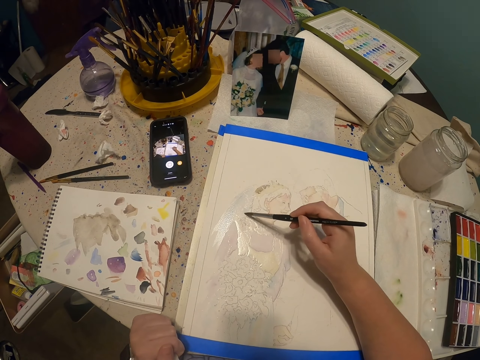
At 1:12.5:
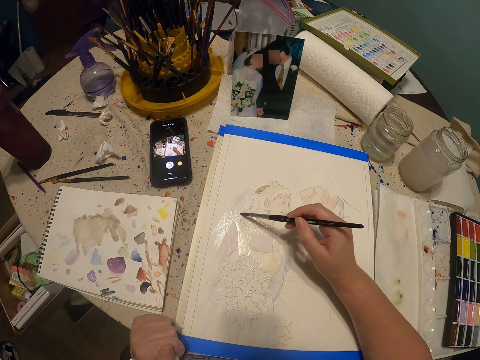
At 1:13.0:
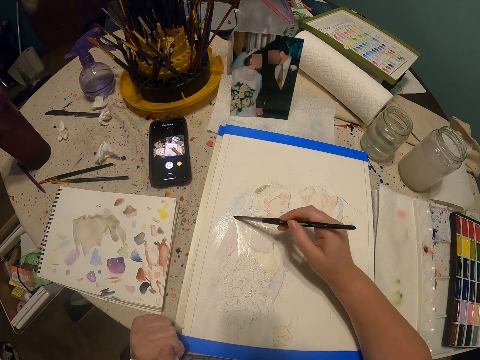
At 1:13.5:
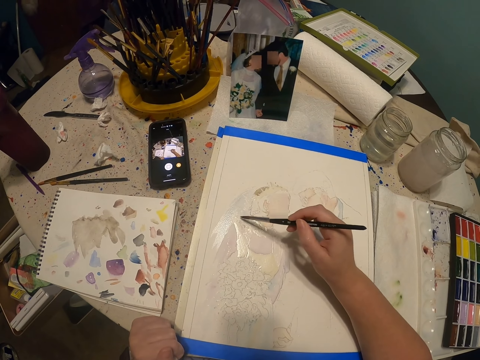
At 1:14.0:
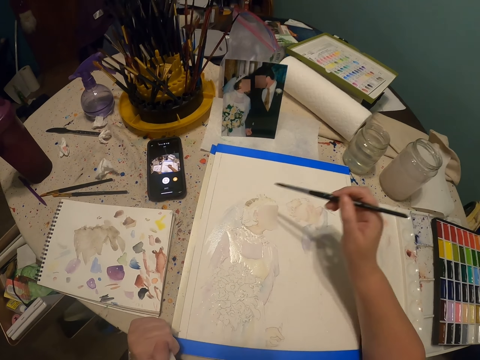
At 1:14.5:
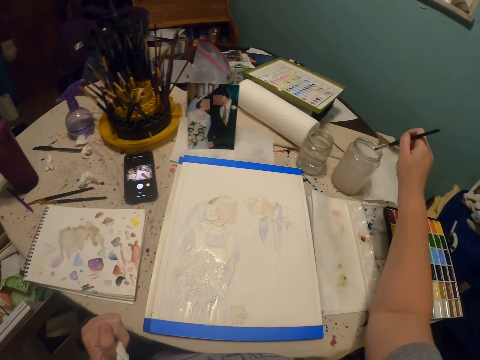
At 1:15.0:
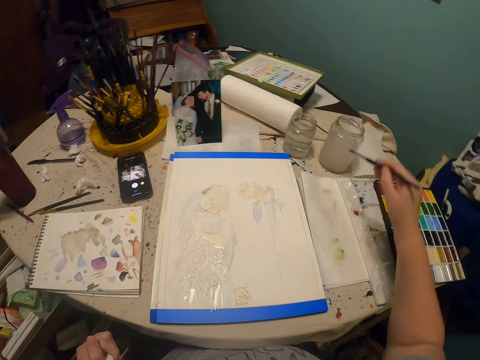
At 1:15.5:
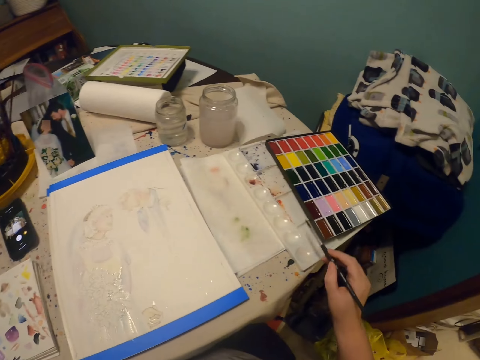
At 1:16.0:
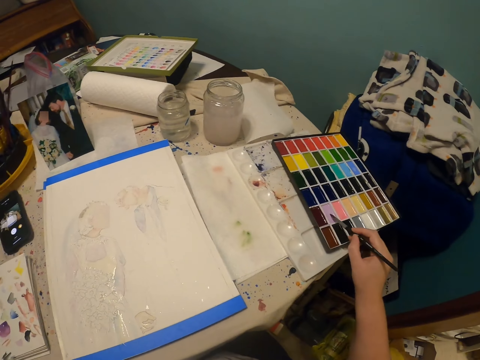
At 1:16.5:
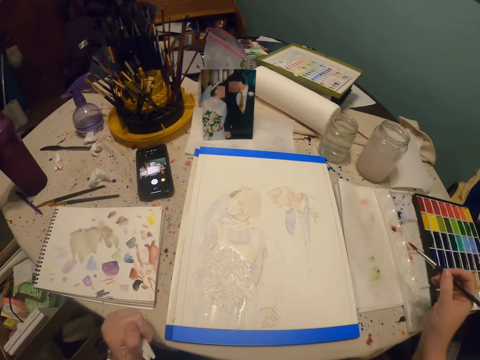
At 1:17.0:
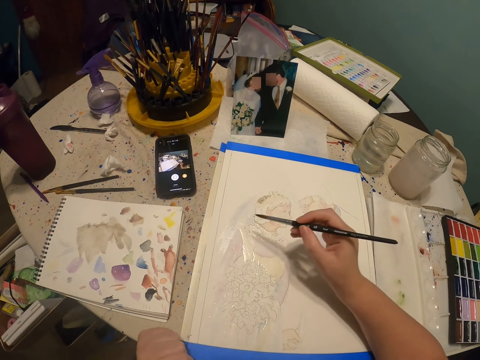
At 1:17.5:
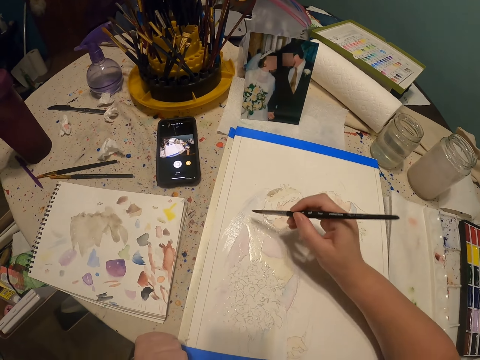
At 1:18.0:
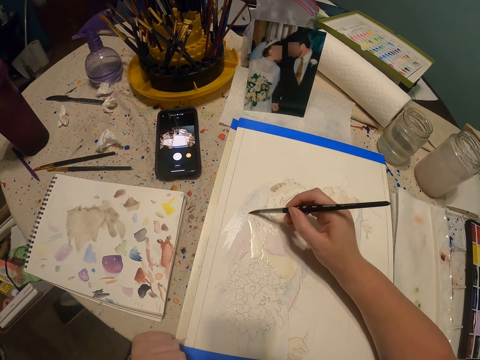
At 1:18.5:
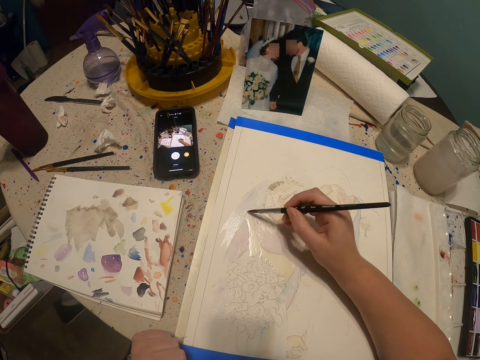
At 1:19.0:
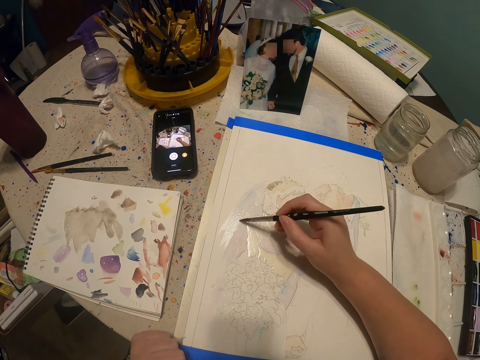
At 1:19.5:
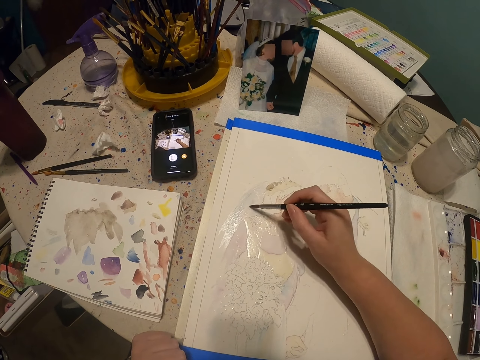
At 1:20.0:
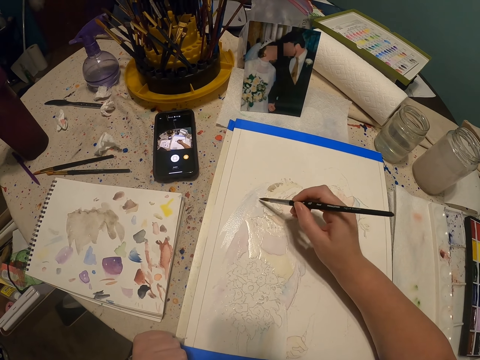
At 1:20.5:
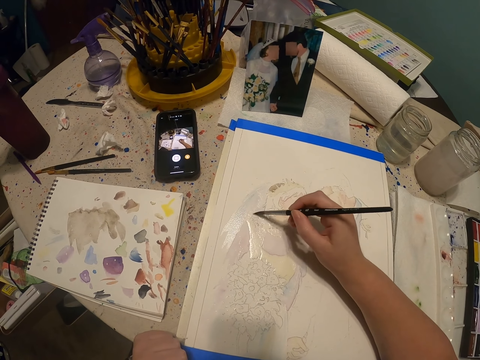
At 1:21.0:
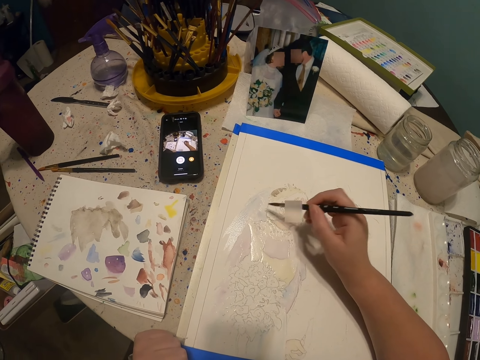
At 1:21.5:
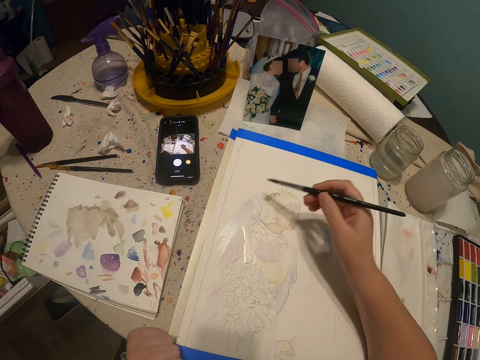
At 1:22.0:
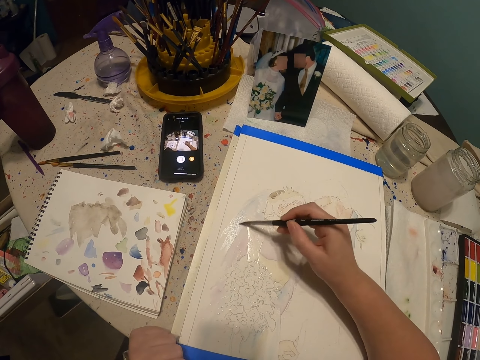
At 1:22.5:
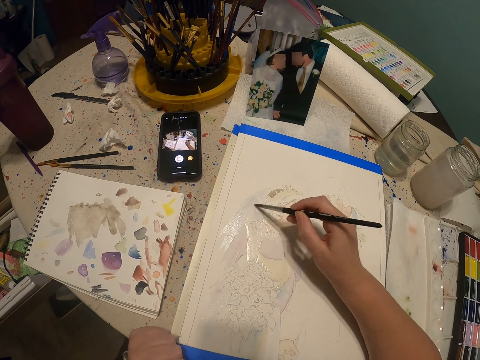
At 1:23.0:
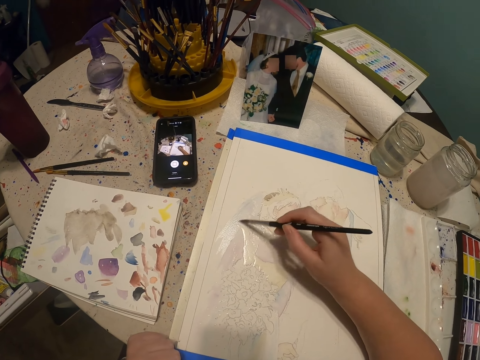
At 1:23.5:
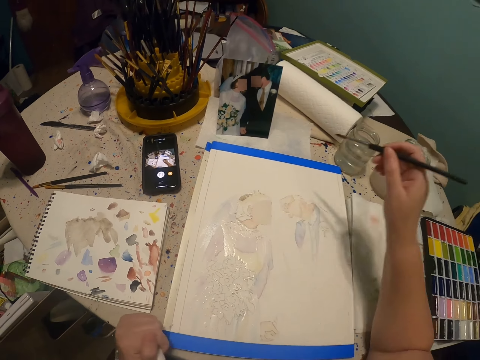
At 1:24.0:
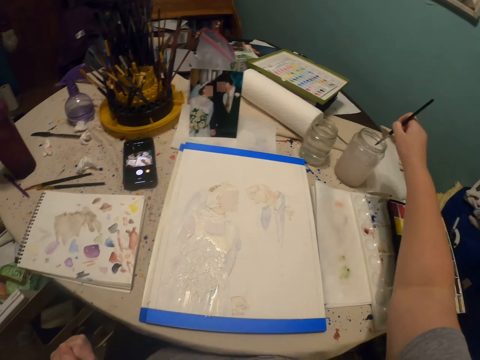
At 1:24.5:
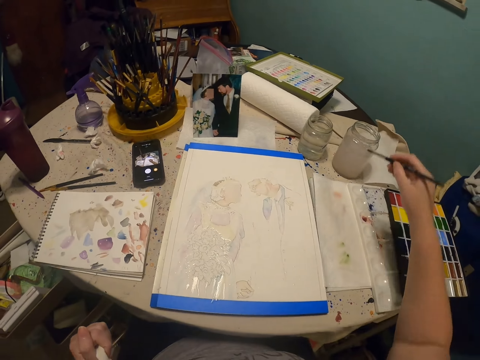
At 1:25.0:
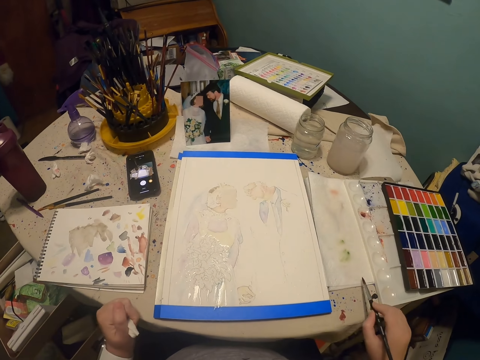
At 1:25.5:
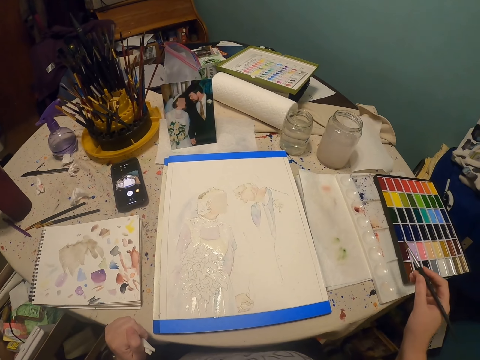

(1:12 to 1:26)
The camera wearer dips the paint brush in a glass of water or the bottle of paint. They put the paint brush in a paint palette. They rub the paint brush on the paint palette. They paint the art drawing with the paint brush. They dip the paint brush in the glass of water or the bottle of paint.

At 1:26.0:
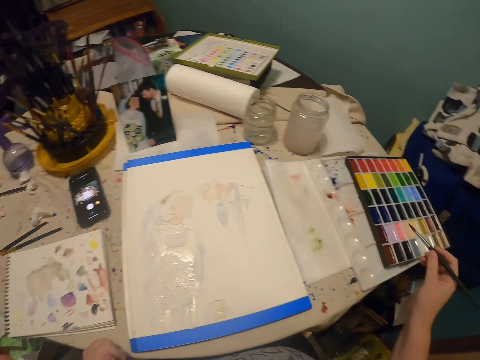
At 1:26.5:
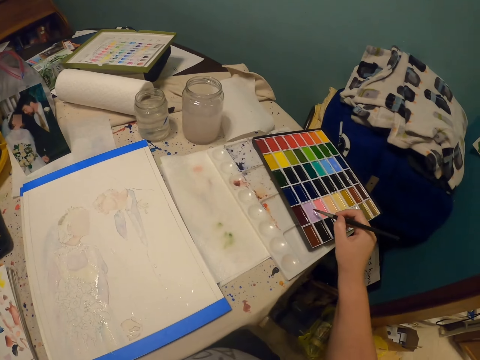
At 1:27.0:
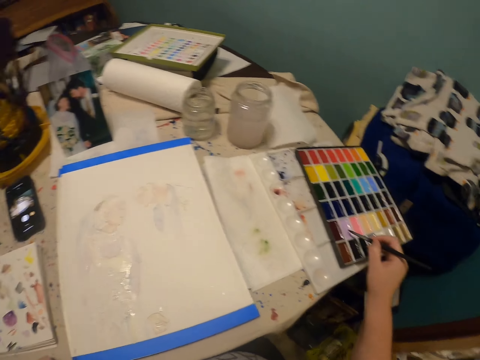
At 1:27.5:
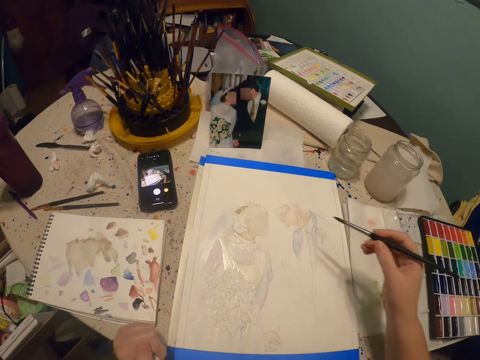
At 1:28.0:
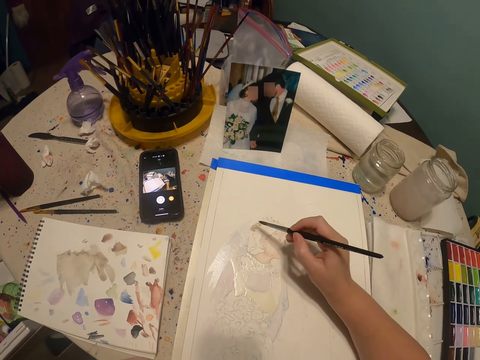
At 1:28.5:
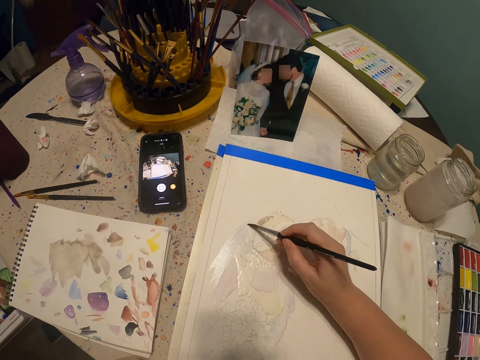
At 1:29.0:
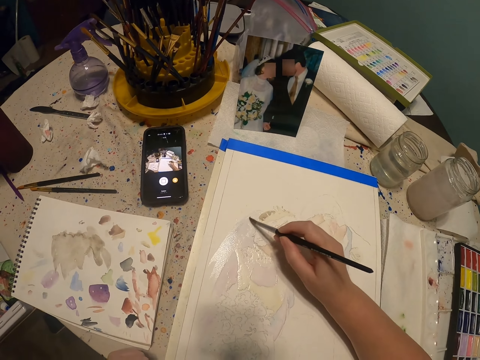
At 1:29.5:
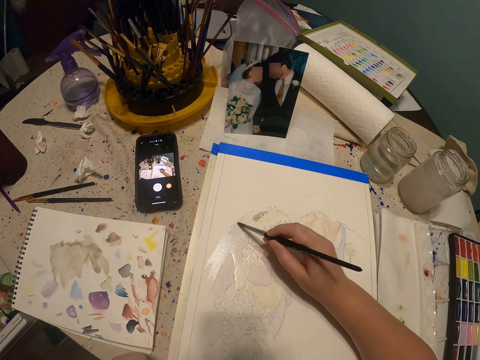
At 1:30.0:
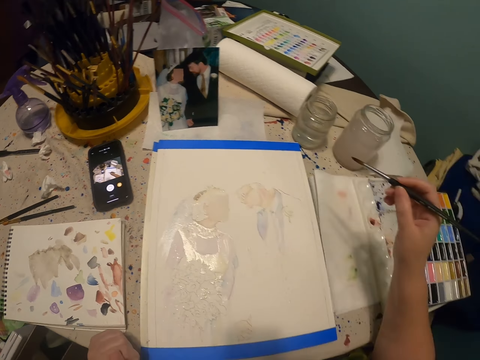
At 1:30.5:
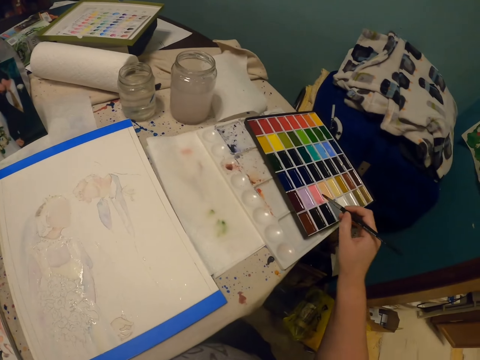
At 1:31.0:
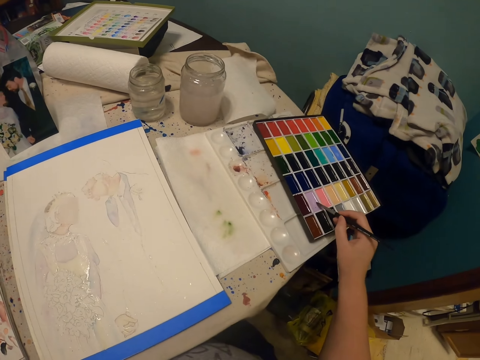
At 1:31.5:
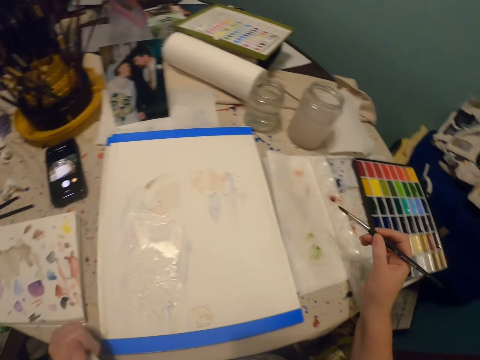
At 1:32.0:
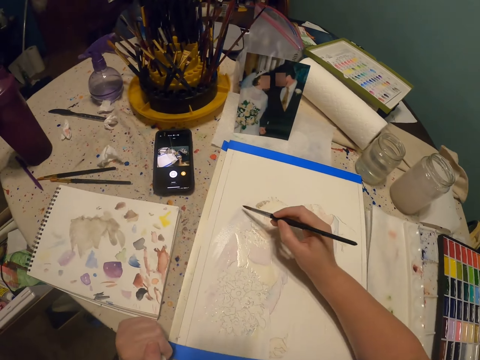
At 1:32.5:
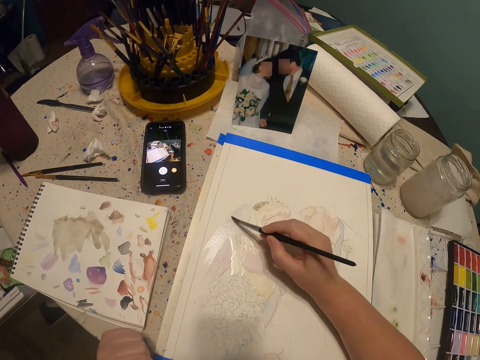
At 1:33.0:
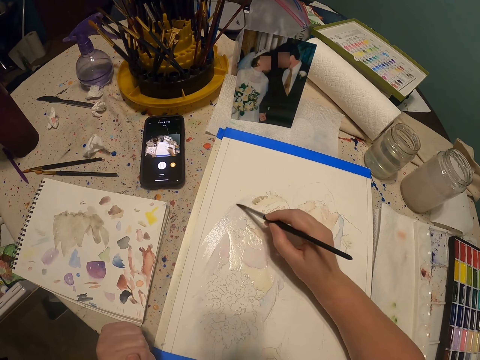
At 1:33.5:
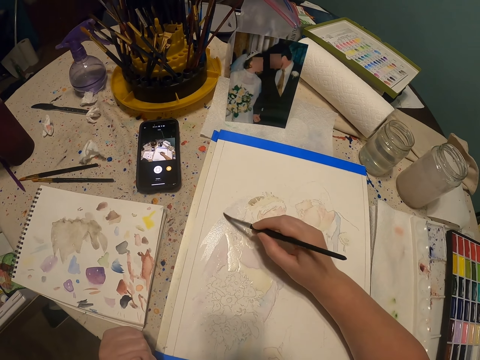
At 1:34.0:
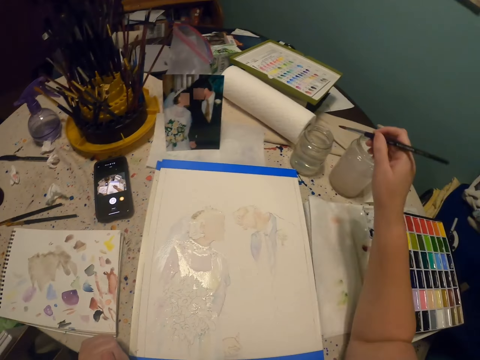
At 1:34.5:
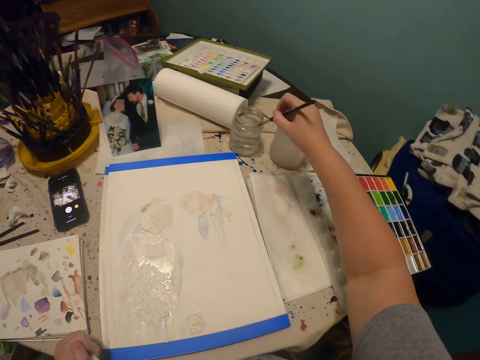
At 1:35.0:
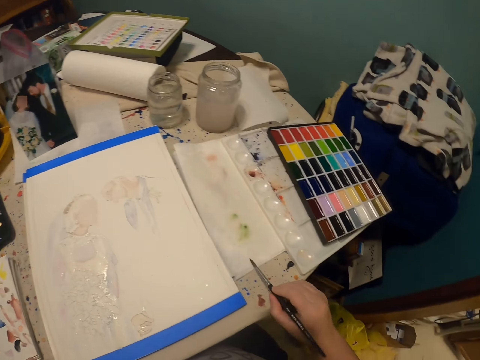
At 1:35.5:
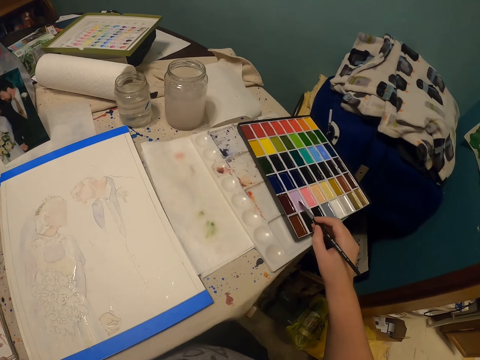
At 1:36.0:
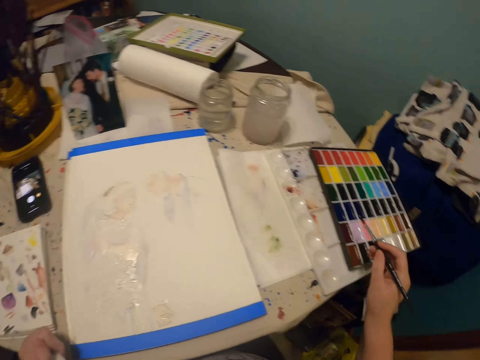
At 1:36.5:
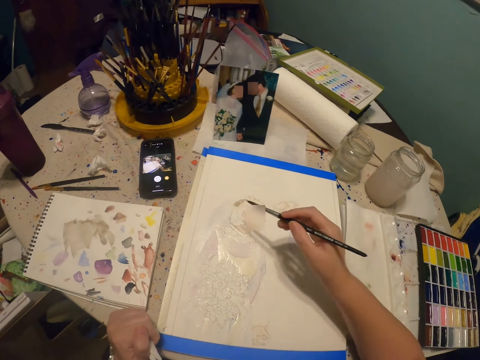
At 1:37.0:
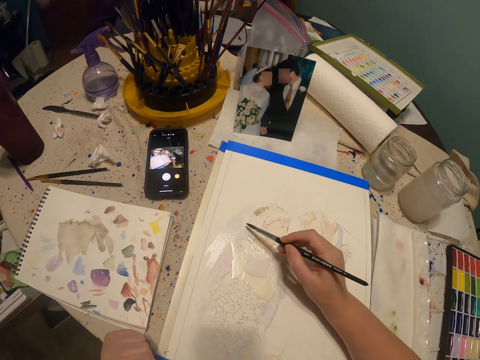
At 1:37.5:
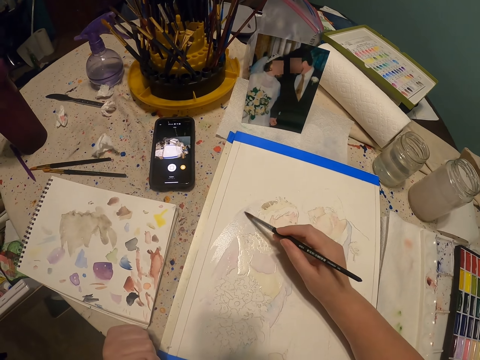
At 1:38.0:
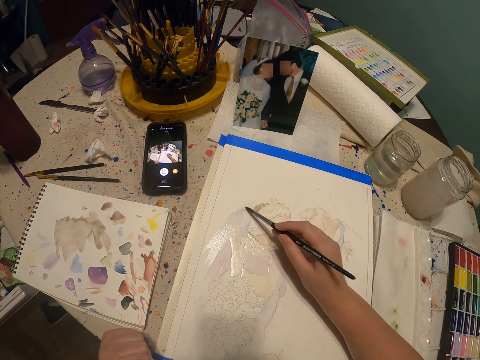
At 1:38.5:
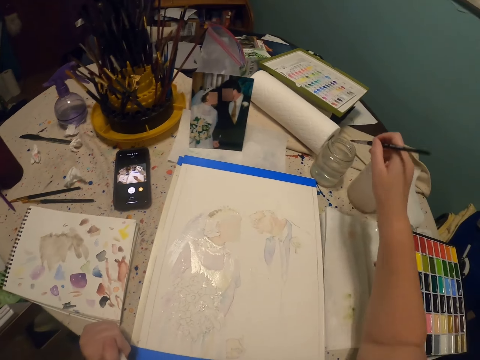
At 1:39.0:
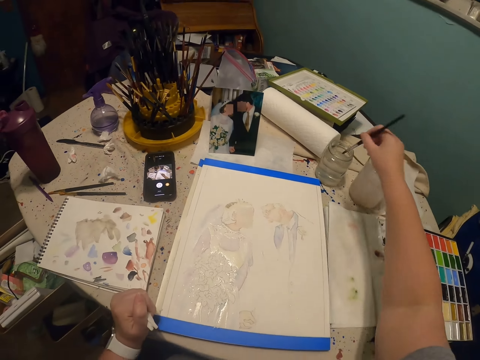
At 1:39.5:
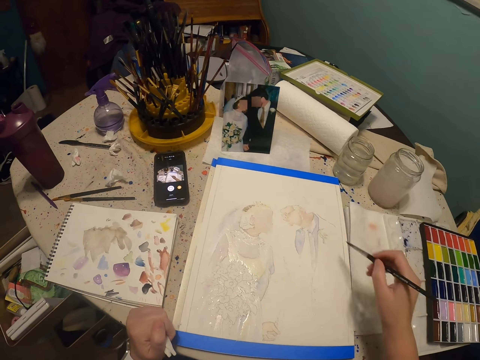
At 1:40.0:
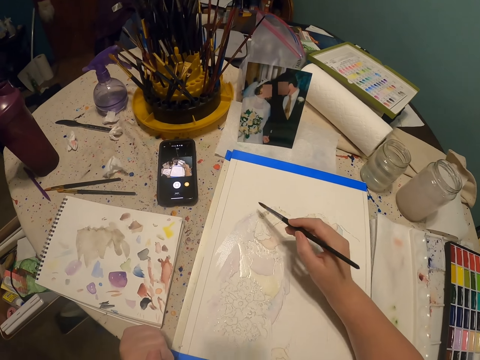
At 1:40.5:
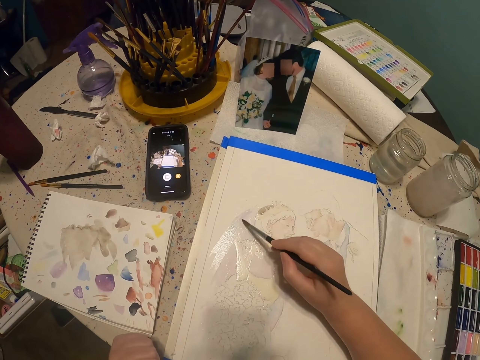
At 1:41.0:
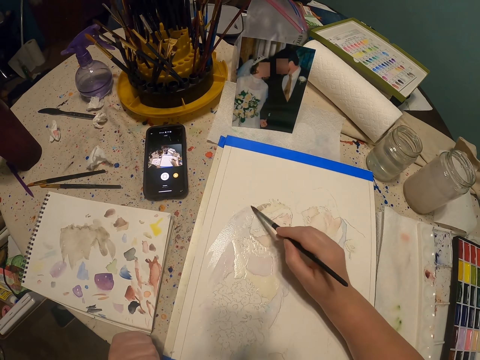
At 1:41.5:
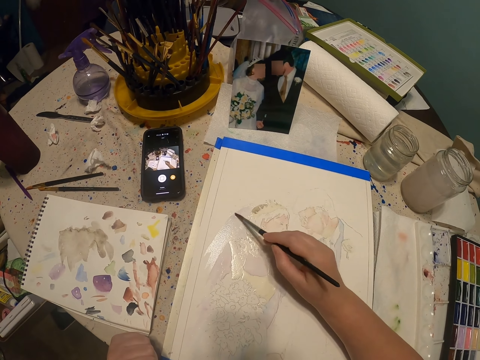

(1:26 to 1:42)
The camera wearer rubs the paint brush on the paint palette. They put the paint brush in the paint palette. They paint the art drawing with the paint brush. They put the paint brush in the paint palette. They rub the paint brush on the paint palette. They paint the art drawing with the paint brush. They dip the paint brush in the bottle of paint. They rub the paint brush on the paint palette. They paint the art drawing with the paint brush. They dip the paint brush in a glass of water or a different bottle of paint. They paint the art drawing with the paint brush.
